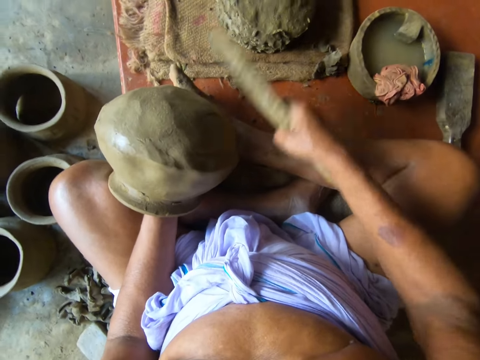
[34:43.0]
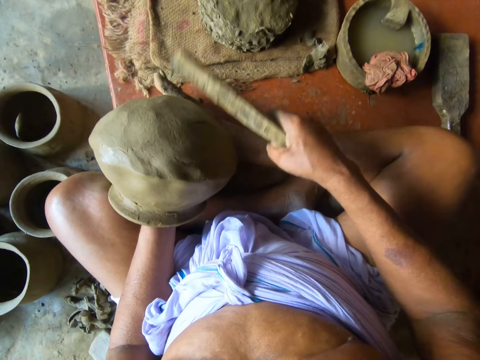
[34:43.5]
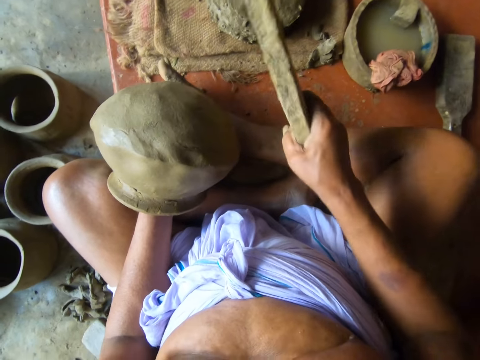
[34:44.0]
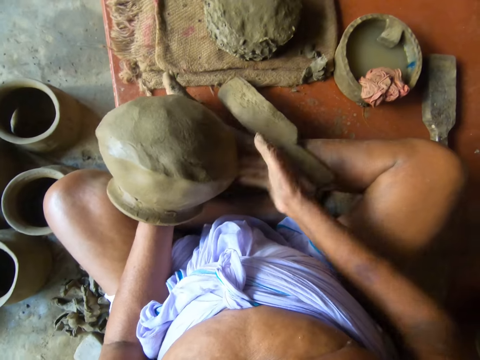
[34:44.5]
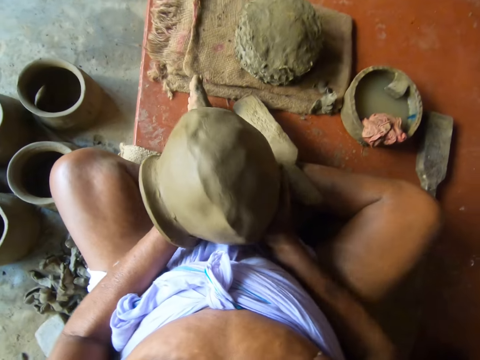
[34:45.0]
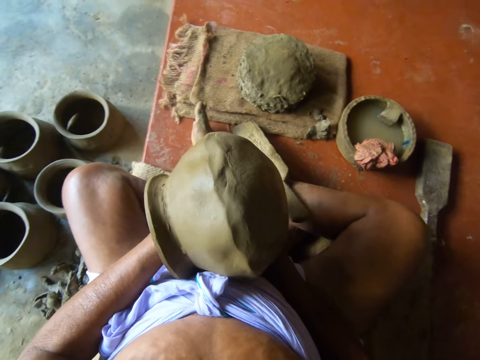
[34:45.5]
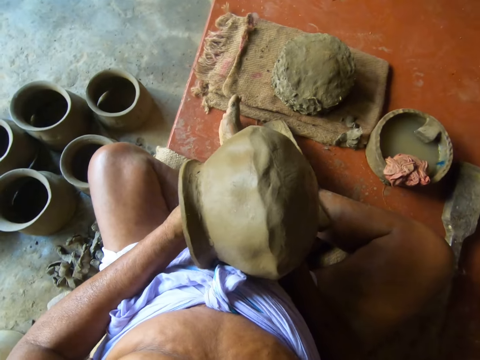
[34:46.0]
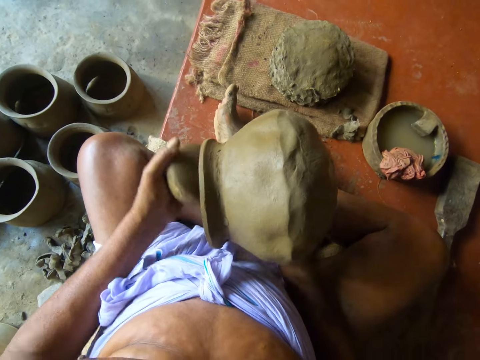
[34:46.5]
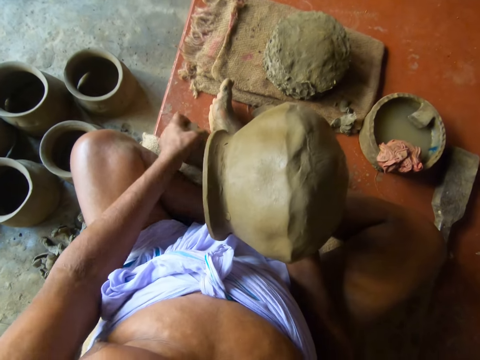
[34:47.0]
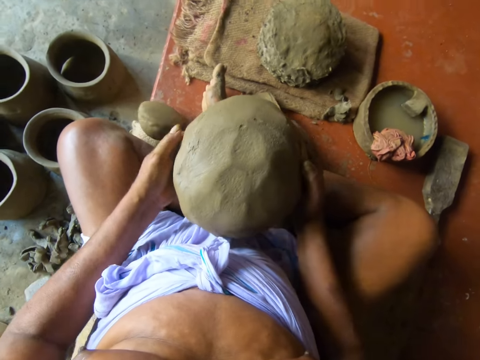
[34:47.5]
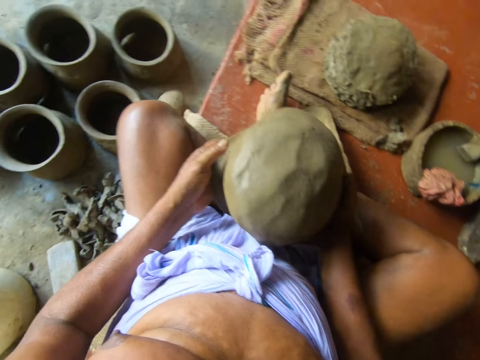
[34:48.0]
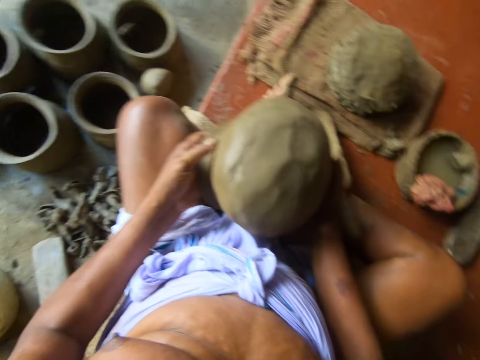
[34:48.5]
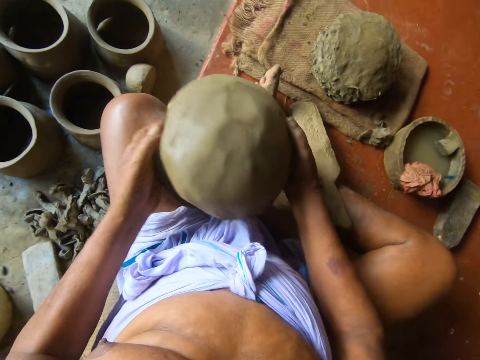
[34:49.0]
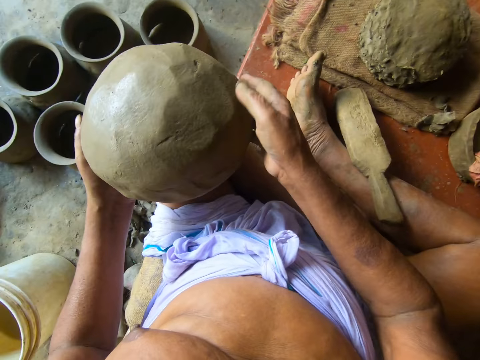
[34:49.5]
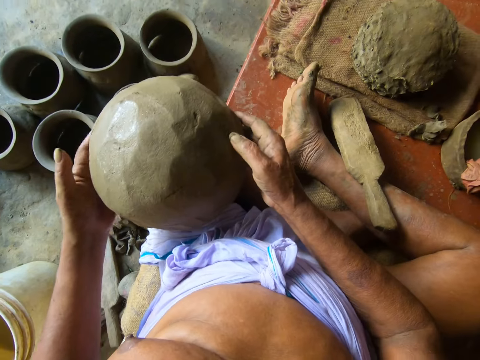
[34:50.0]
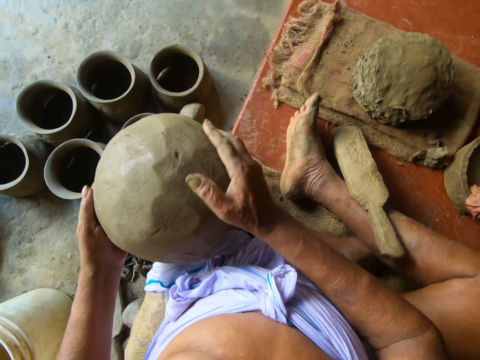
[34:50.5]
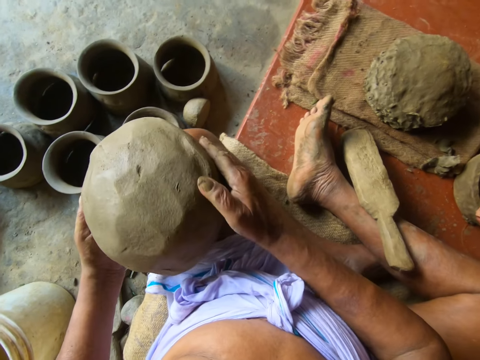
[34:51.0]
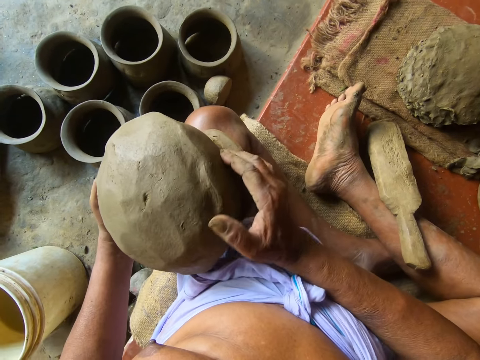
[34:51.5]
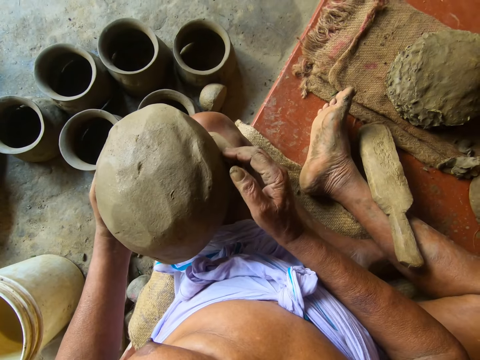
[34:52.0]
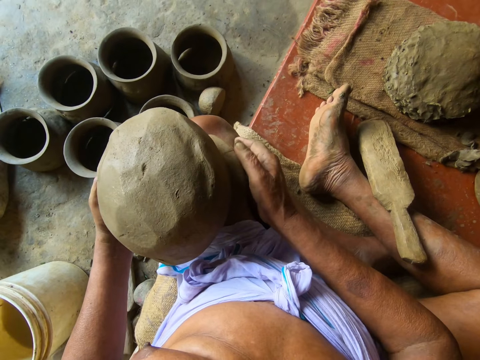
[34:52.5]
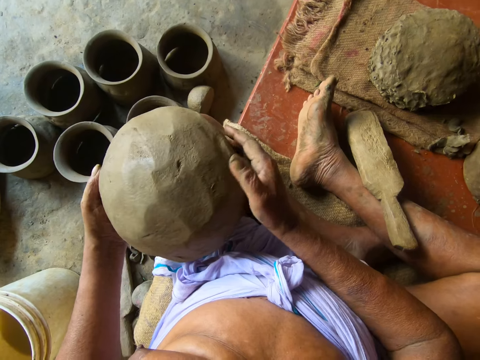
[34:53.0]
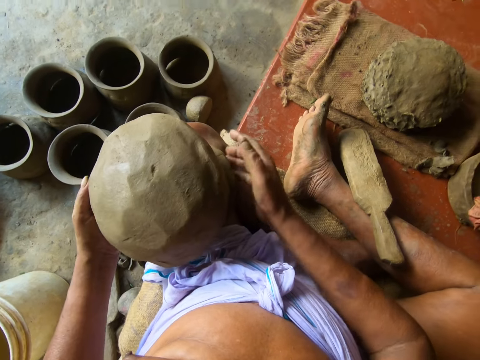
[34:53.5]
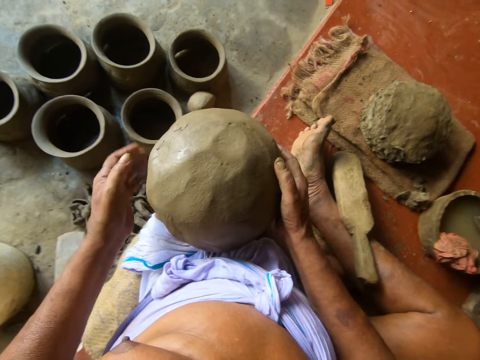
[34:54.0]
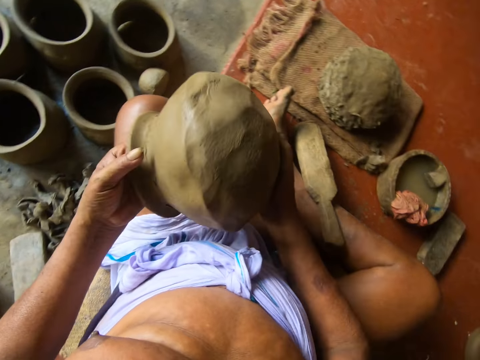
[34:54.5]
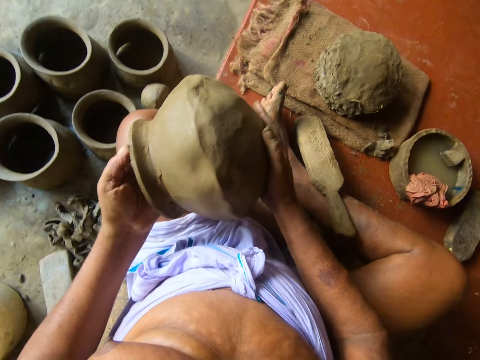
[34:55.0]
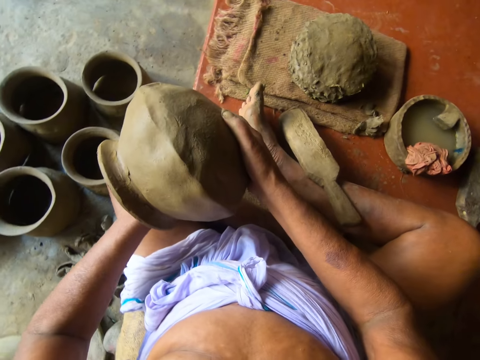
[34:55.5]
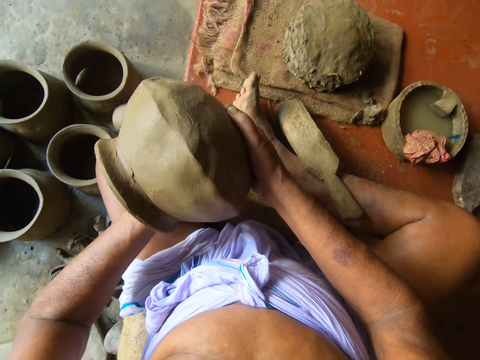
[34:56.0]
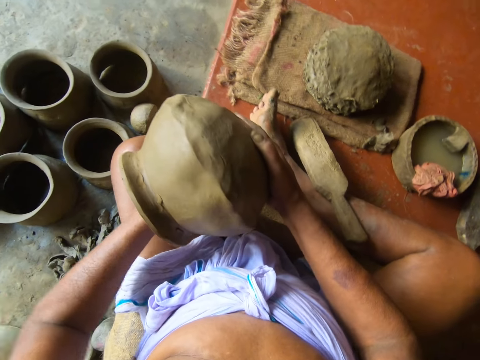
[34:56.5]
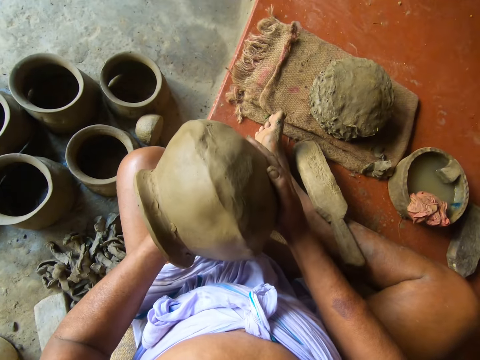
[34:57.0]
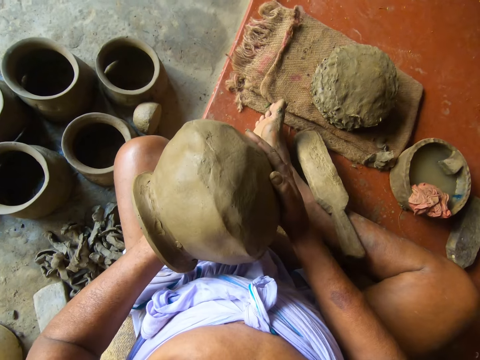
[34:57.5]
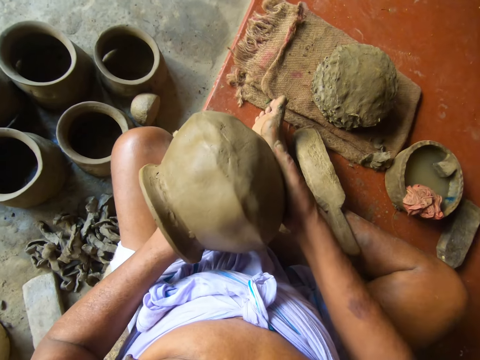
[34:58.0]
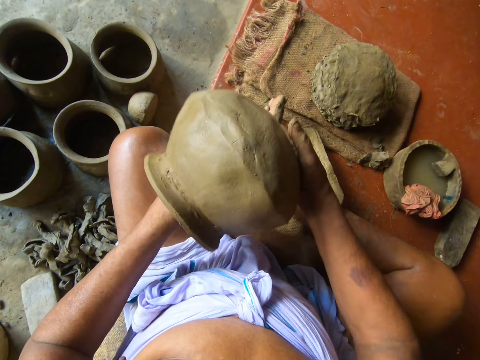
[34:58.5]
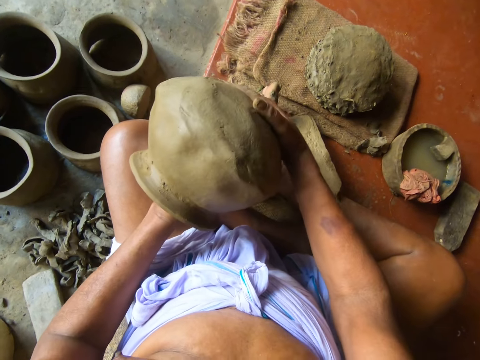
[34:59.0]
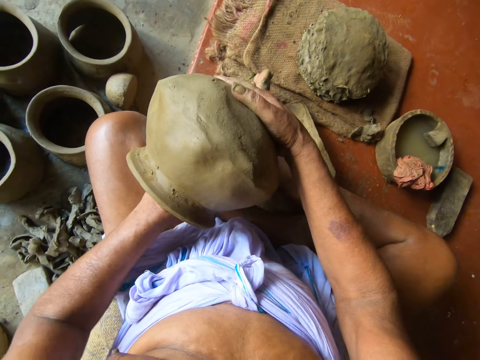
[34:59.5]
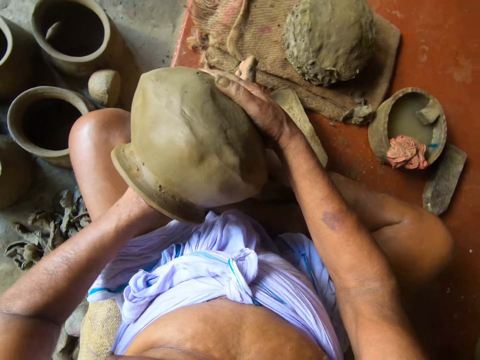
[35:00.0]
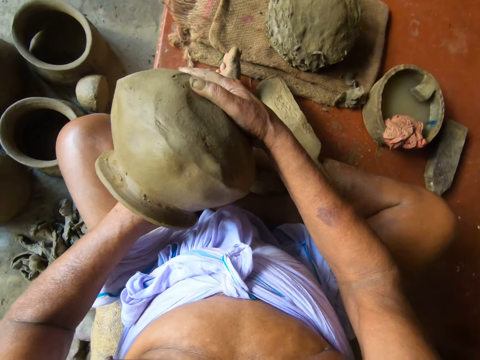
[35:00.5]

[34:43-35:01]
The camera wearer drops the paddle on the table with his right hand. He transfers the pottery to his right hand from his left hand. He drops the stone on the table with his left hand. He removes something from the pottery. He holds the pottery with both hands. He places the pottery on his lap with both hands. He looks at the pottery. He inserts his left hand into the pottery. He straightens the pottery with his left hand. He adjusts the pottery. He turns the pottery with his right hand.

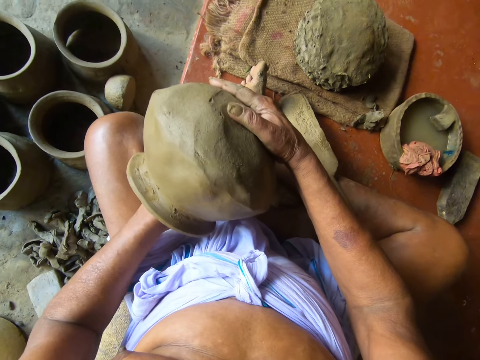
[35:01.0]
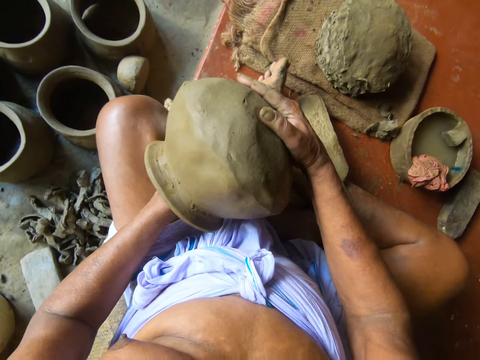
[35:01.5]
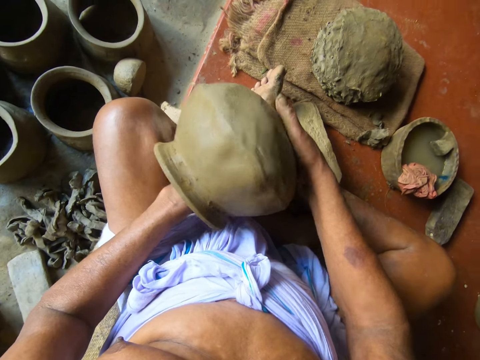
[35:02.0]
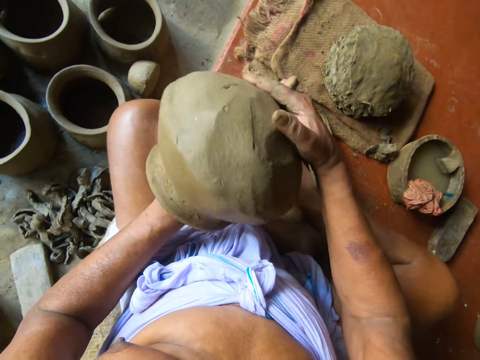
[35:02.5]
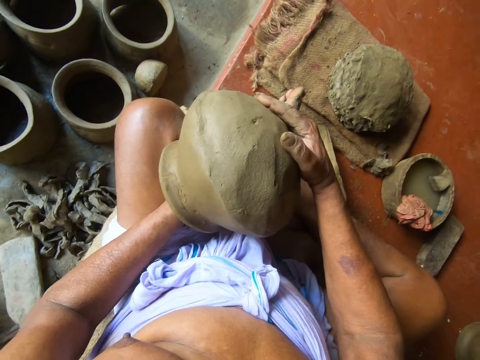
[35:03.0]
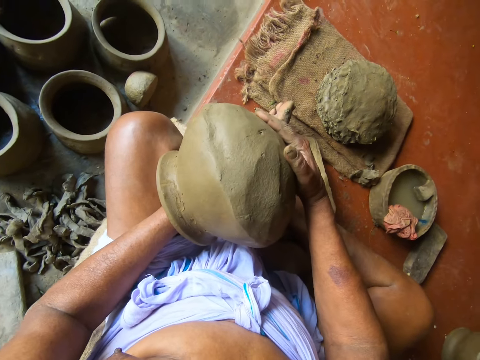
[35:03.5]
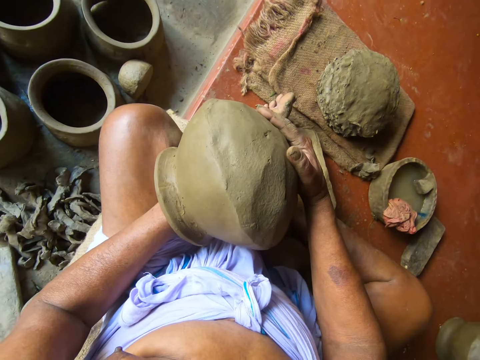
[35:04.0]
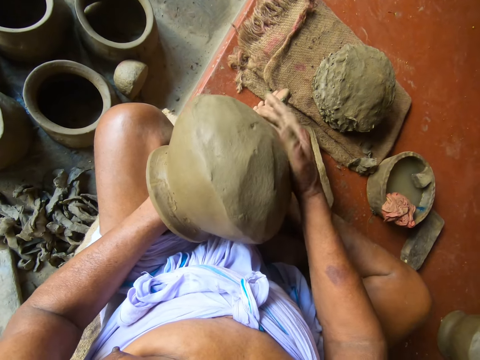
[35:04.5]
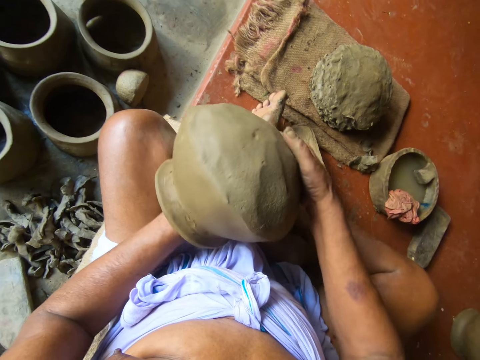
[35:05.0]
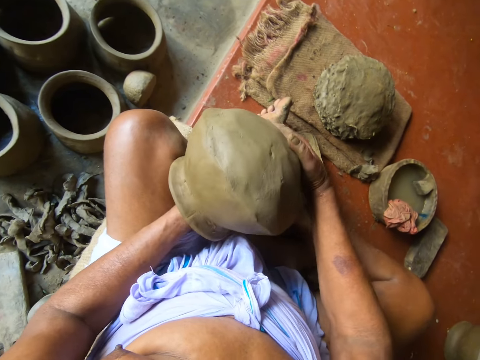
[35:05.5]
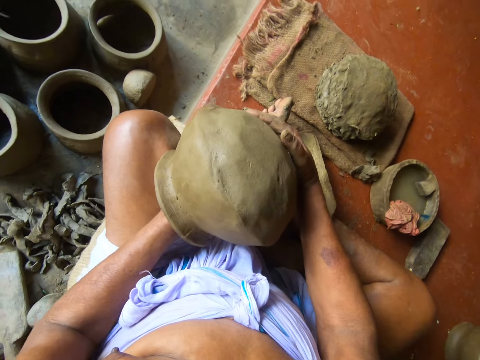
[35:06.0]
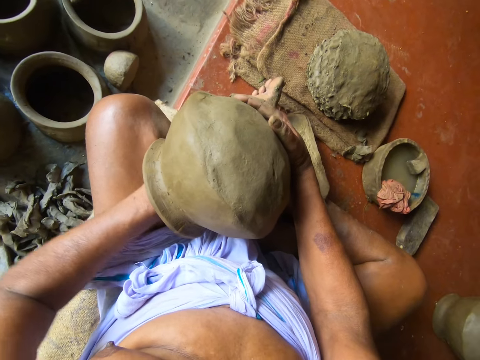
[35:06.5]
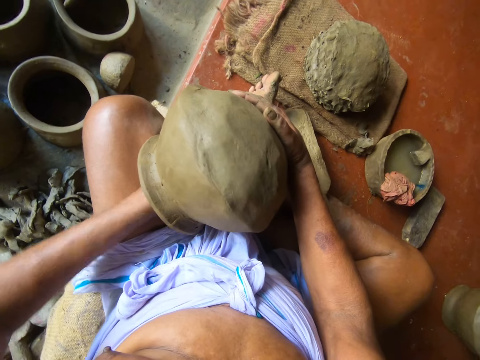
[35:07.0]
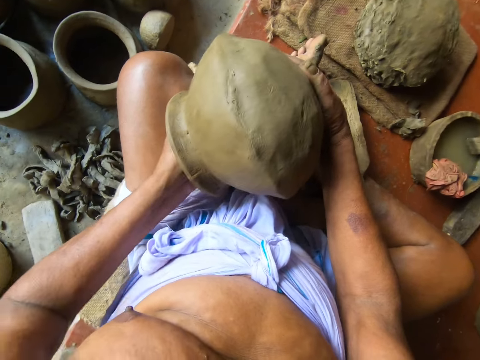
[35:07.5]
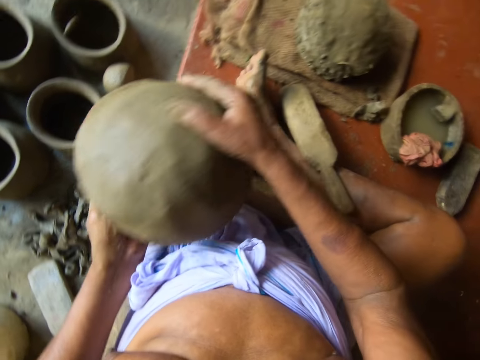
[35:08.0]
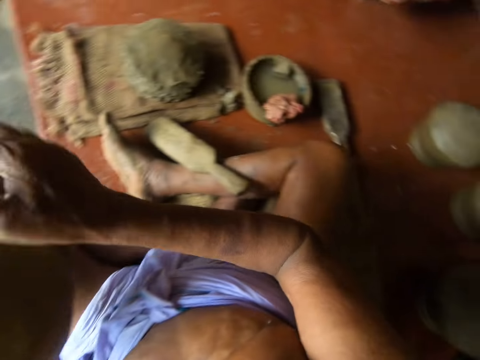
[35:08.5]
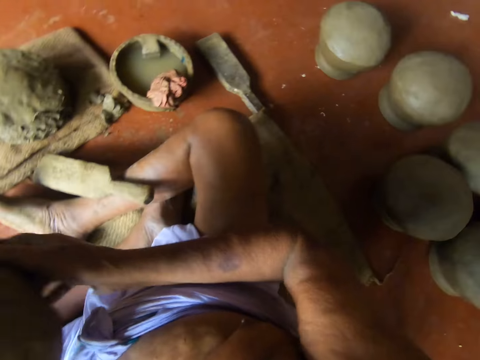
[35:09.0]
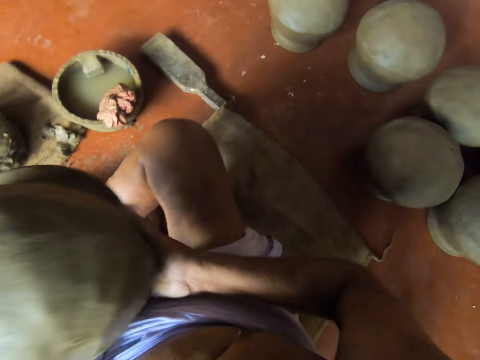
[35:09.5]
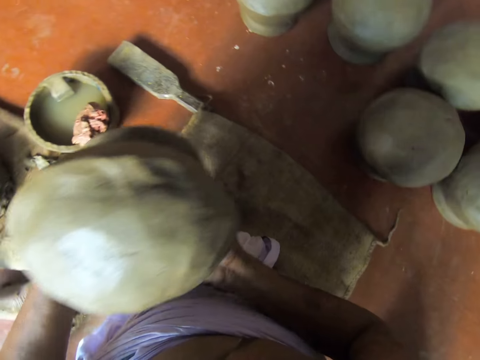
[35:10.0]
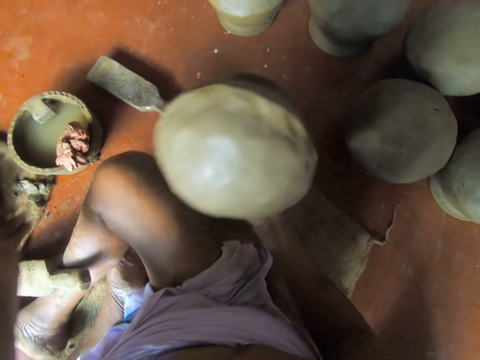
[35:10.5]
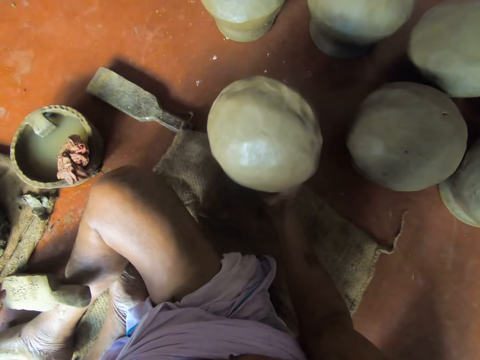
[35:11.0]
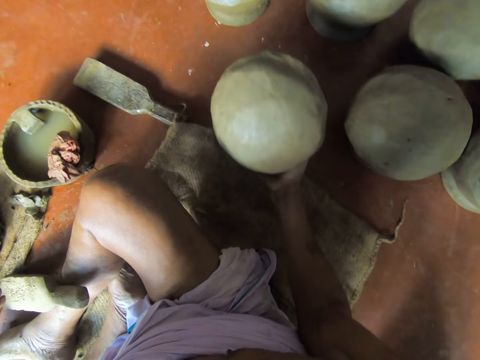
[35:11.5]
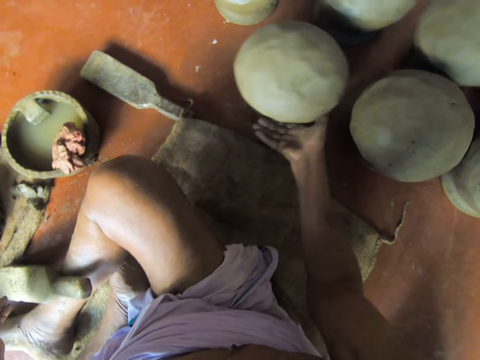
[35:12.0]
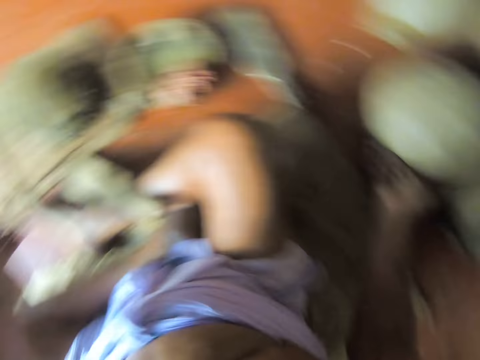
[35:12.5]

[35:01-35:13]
The camera wearer raises the pot. He places the pottery on the table with his right hand.
